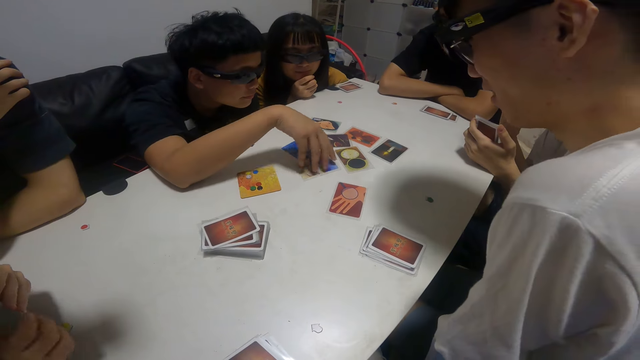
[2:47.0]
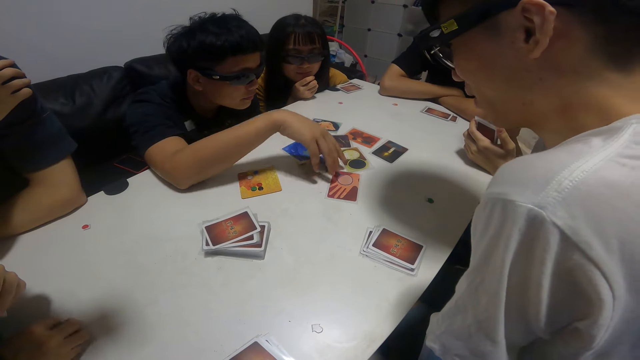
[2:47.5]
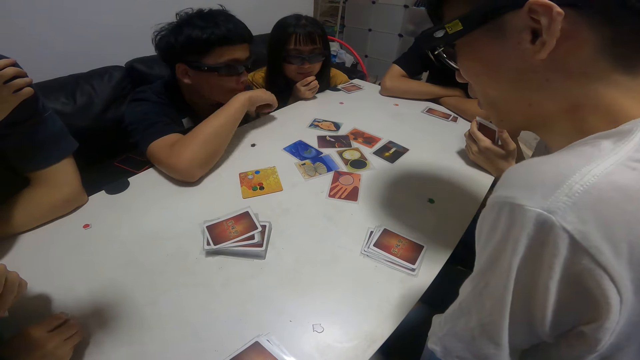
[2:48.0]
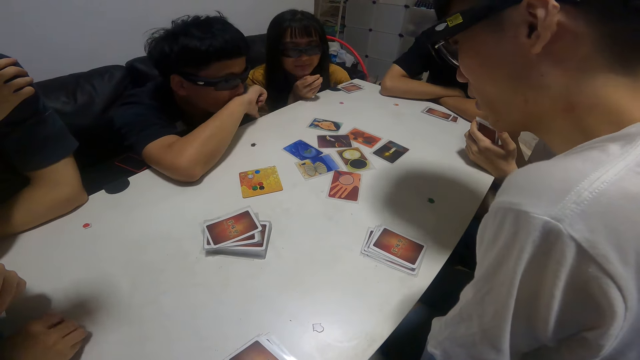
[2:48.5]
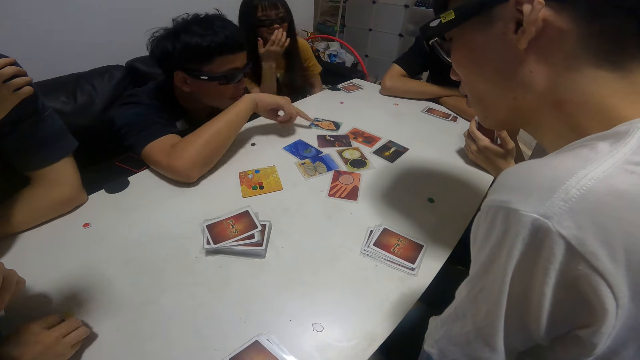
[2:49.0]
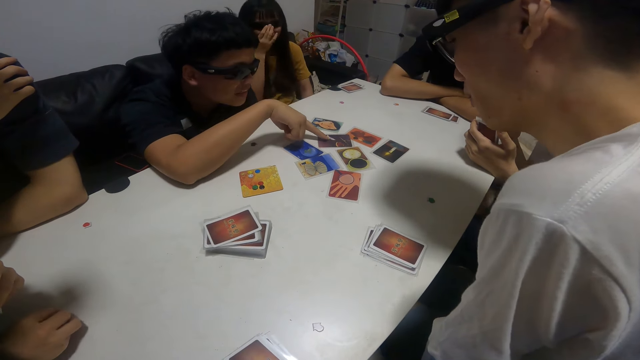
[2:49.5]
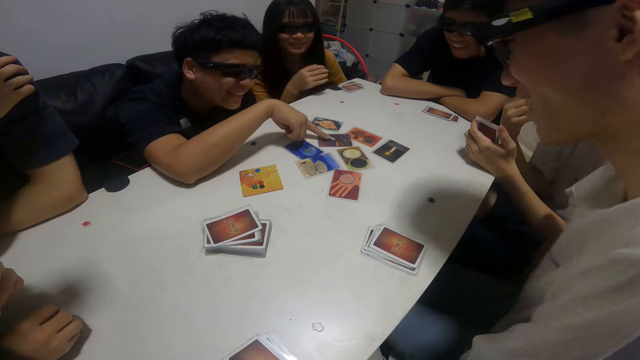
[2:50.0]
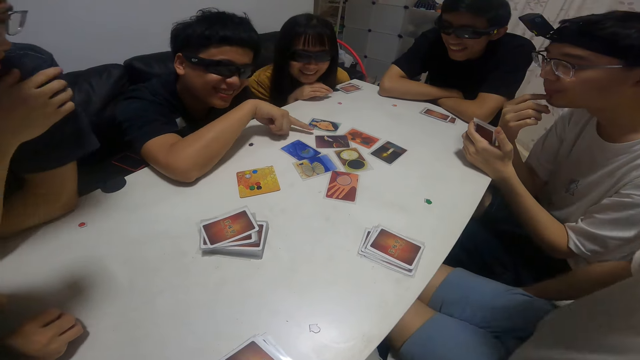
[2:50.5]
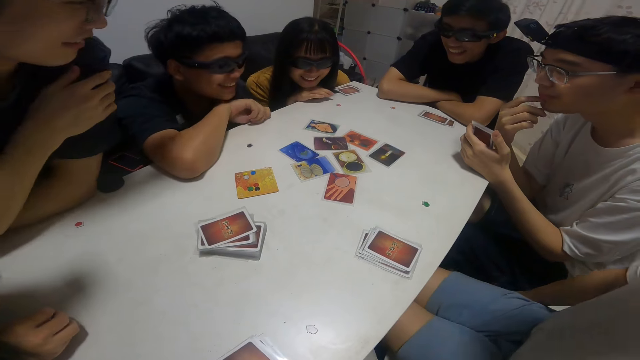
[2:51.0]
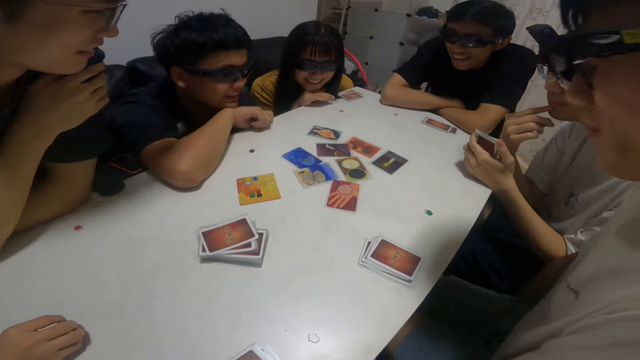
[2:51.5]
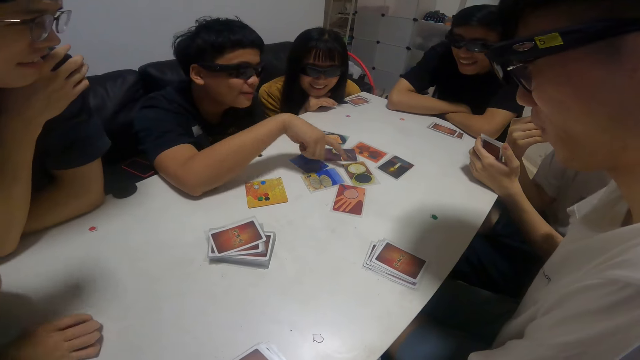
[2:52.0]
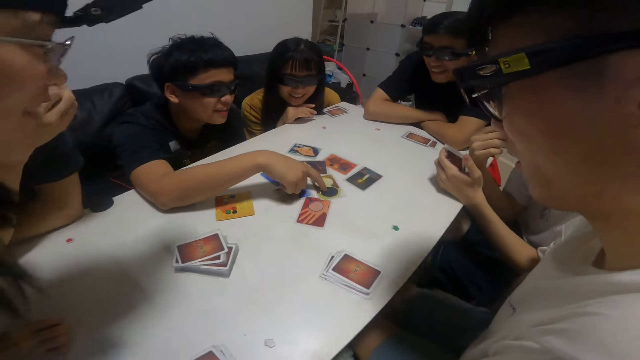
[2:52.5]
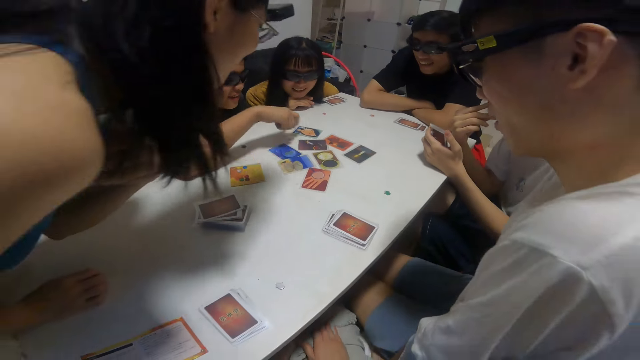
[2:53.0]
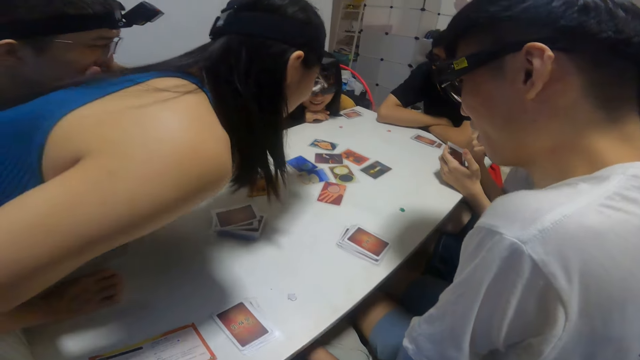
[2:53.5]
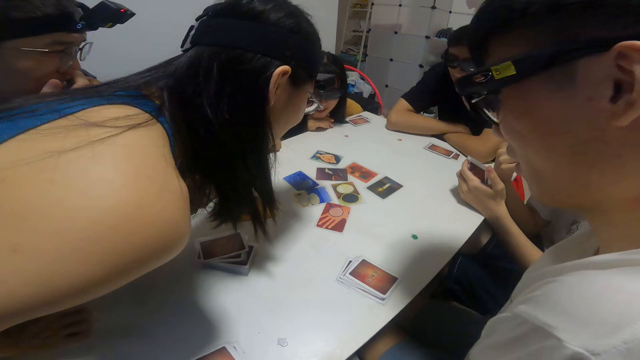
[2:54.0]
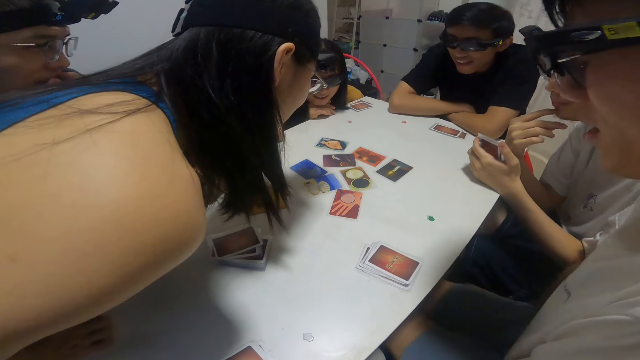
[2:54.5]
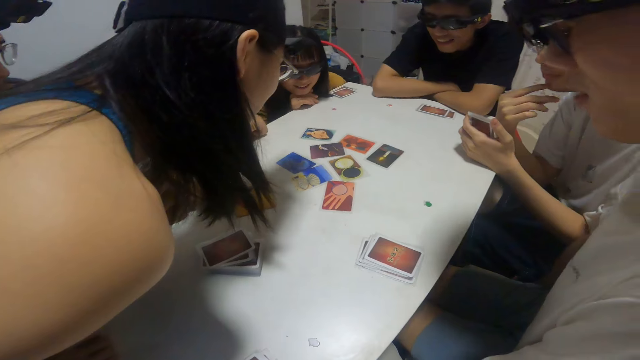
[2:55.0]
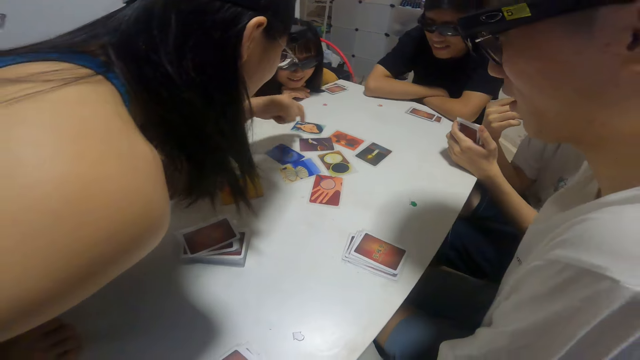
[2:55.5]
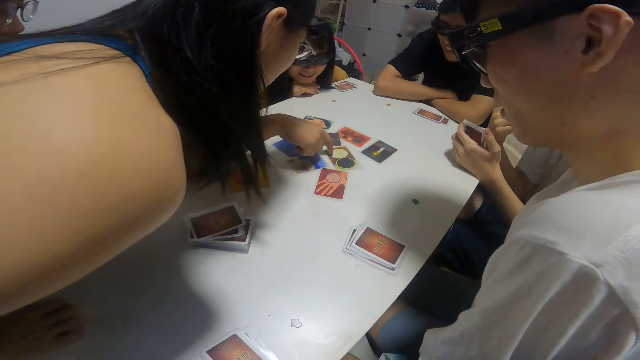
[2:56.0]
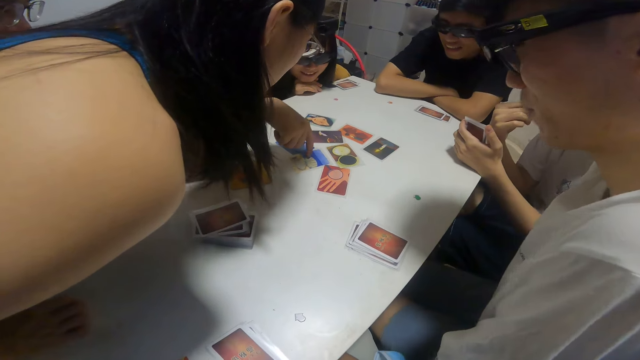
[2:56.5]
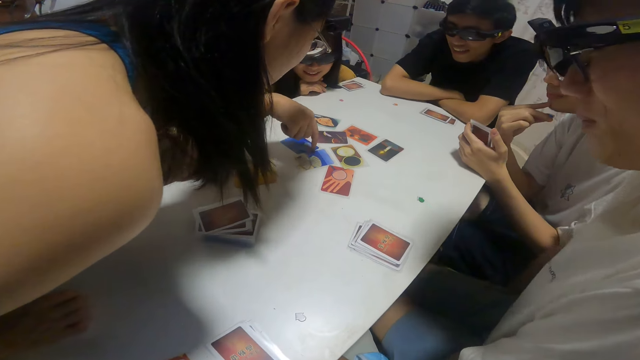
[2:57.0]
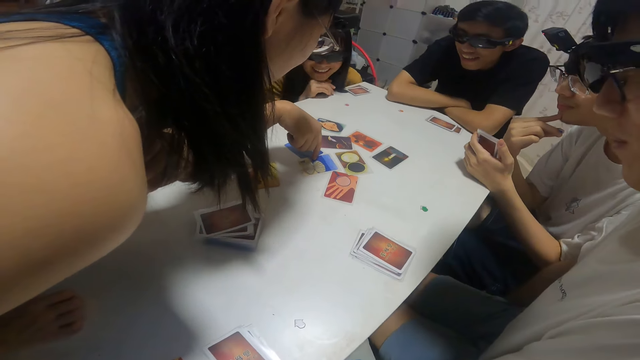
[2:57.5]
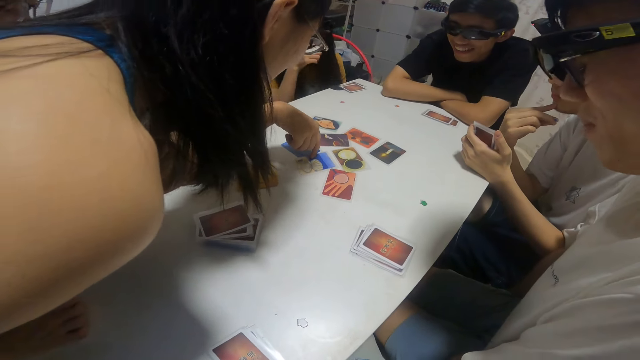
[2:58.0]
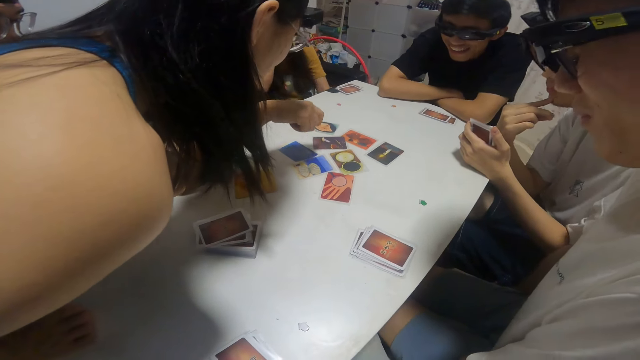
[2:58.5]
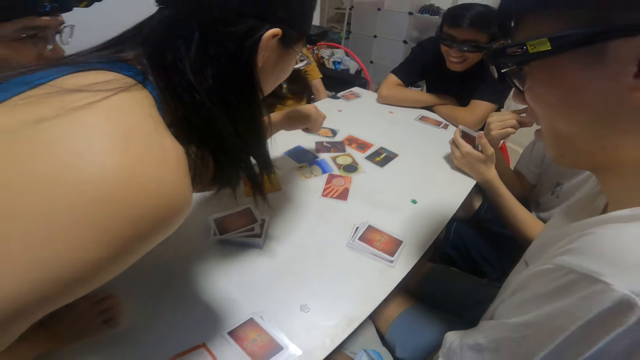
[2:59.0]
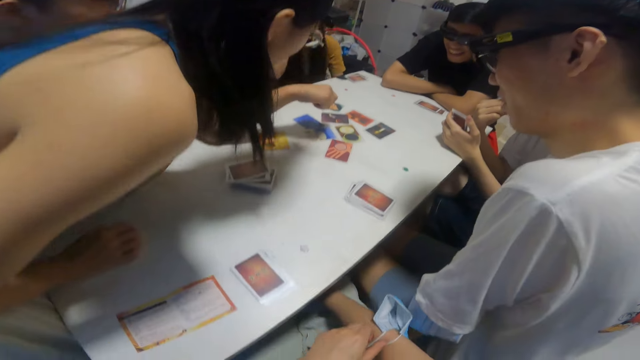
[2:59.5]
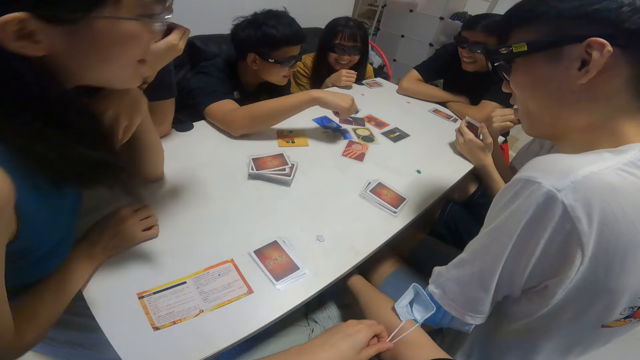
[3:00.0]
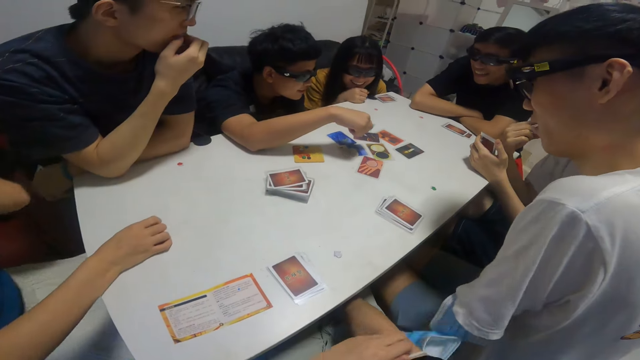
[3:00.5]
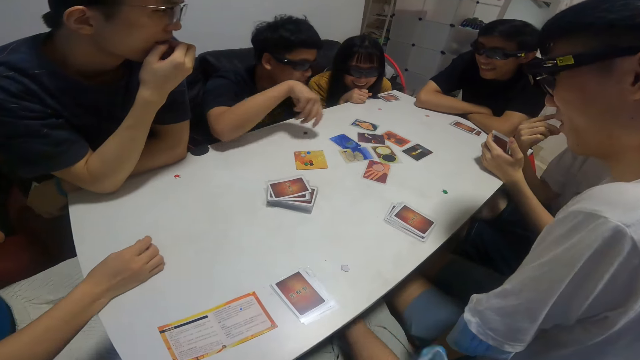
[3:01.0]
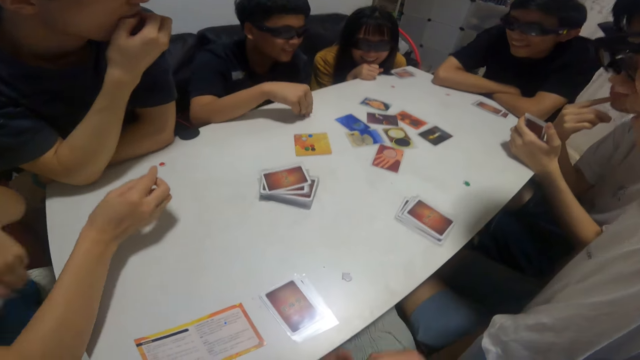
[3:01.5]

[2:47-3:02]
A man looks at the cards. The camera wearer looks at the cards. Another man looks at the cards. A woman looks at the cards. A girl moves closer to the table. The woman touches the cards. A boy touches the cards on the table with his right hand. The woman looks at the cards.

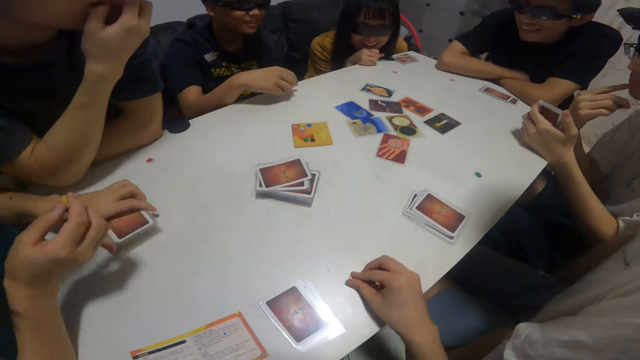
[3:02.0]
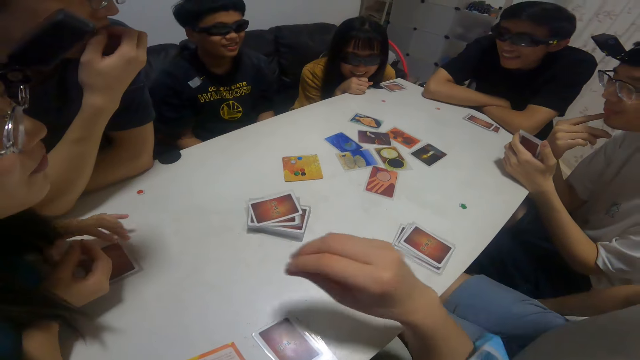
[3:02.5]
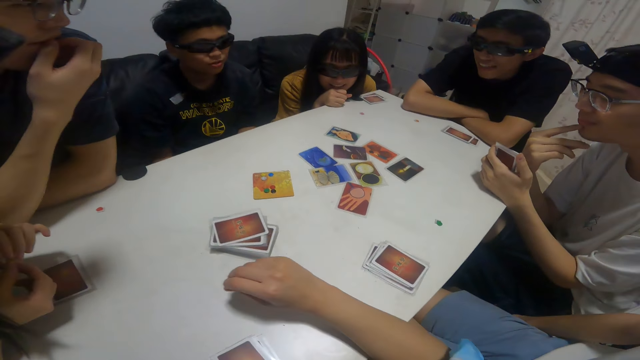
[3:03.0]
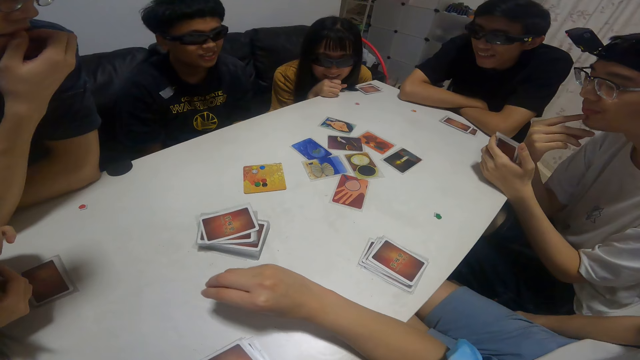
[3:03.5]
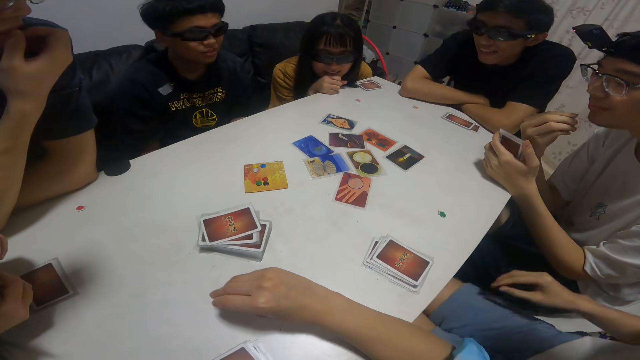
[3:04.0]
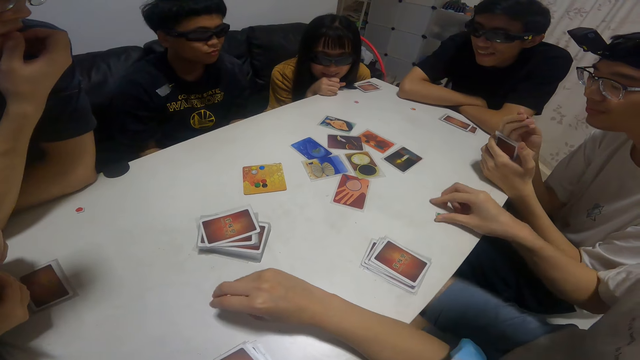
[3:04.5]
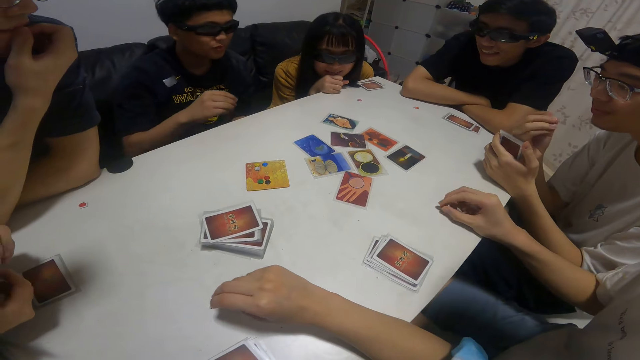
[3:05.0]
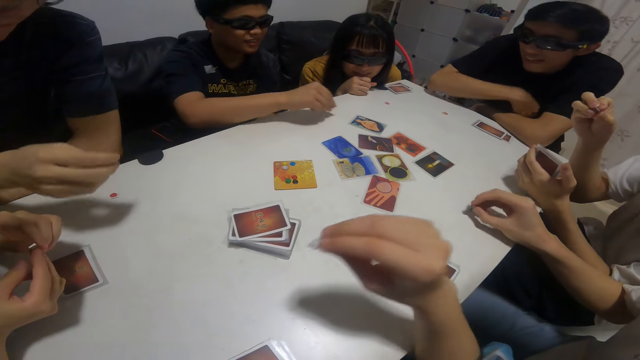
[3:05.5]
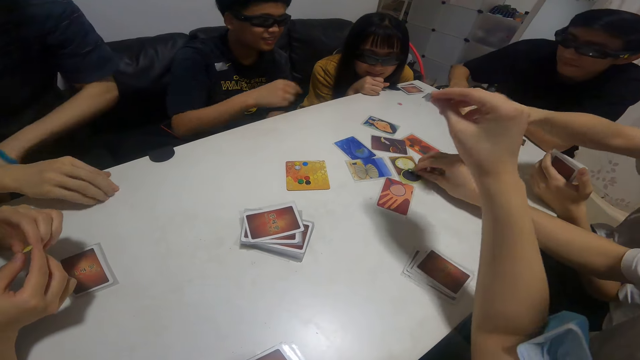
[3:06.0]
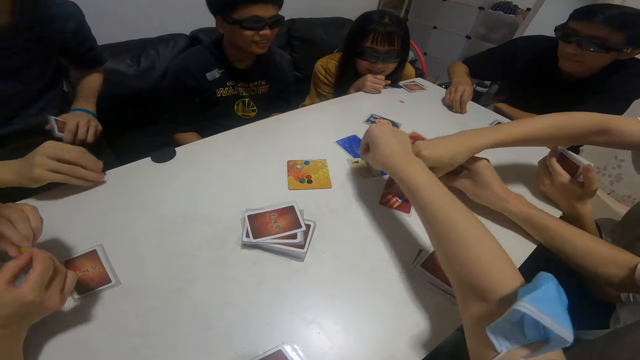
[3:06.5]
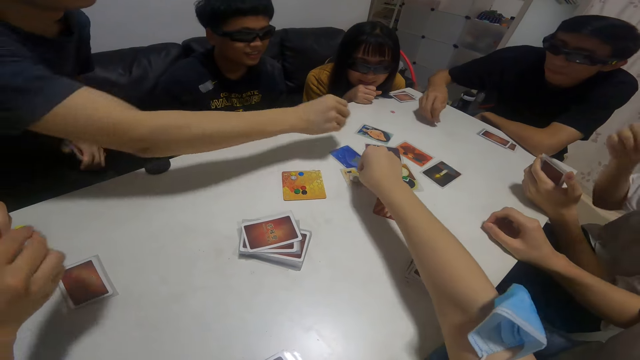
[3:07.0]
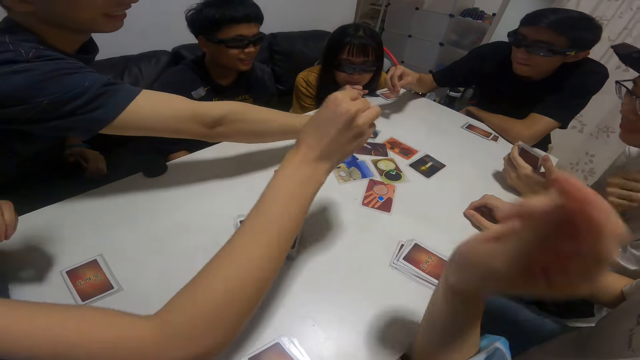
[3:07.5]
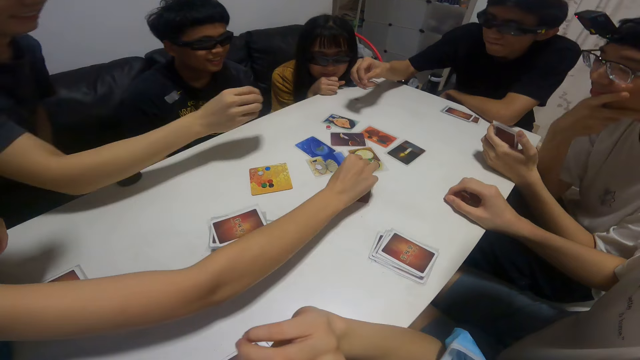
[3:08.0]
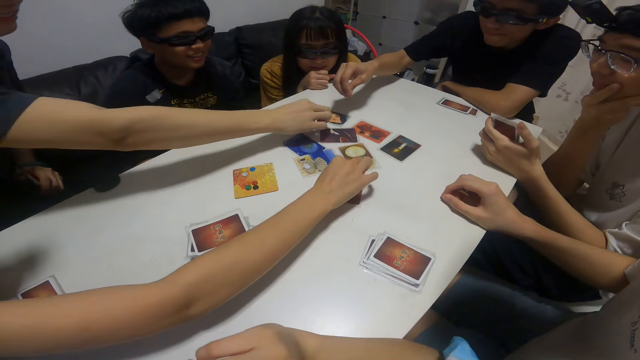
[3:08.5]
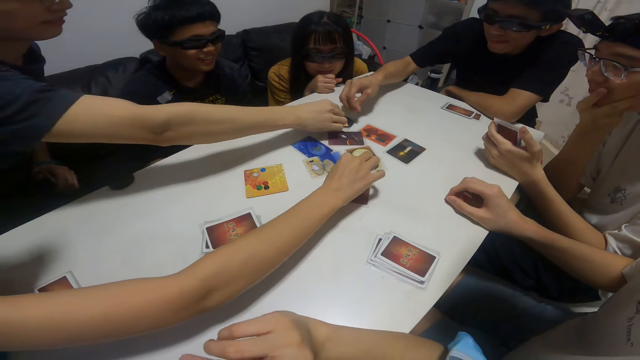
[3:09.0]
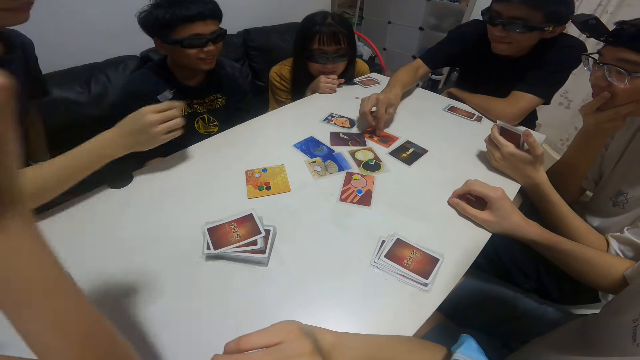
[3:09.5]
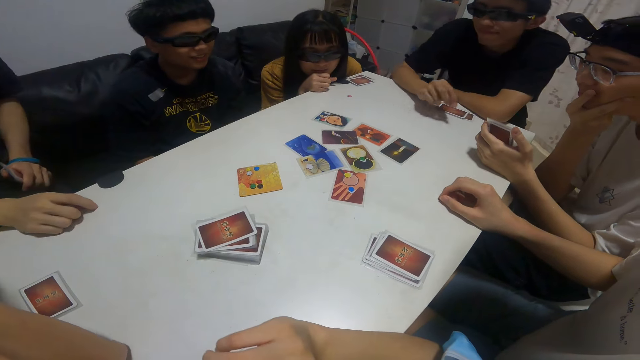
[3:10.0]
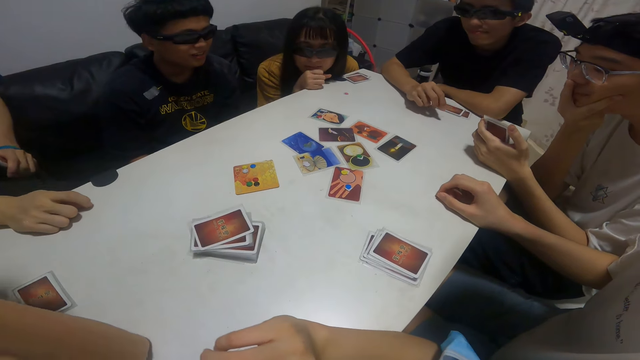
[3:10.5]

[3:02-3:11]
The camera wearer picks up something. He puts his right hand on the table. He looks at the cards. A boy picks up a button with his right hand from the table. Another boy picks up a button with his right hand from the table. A man picks up the cards. A third boy picks up a button with his right hand from the table. A fourth boy picks up a button with his right hand from the table. The camera wearer picks up the cards. A fifth boy picks up a button with his right hand from the table. Another man picks up the cards. A girl picks up a button with her right hand from the table. The fifth boy picks up a button with his right hand from the table. The third boy picks up a button with his right hand from the table.
